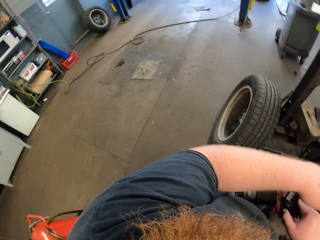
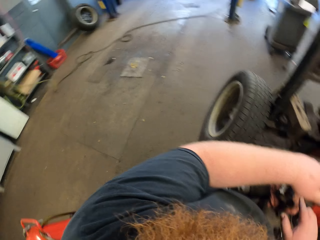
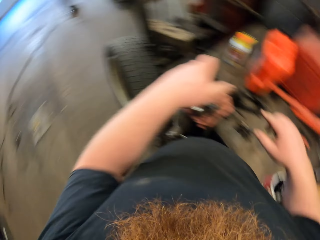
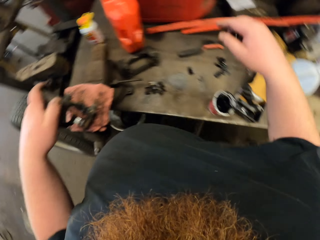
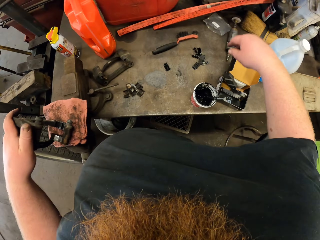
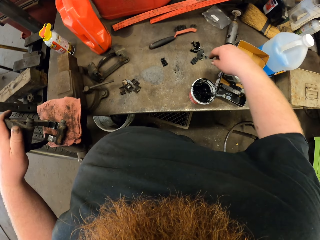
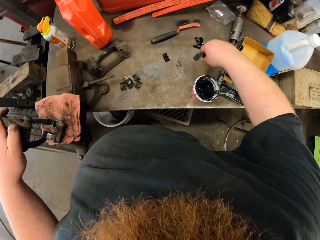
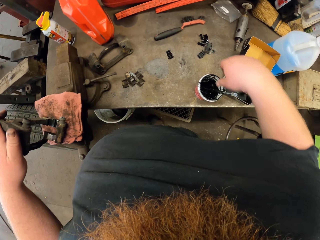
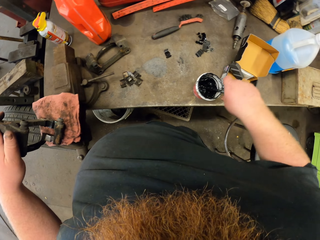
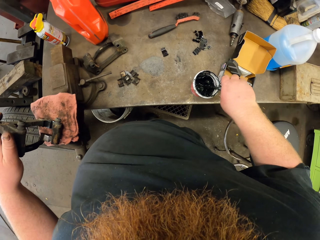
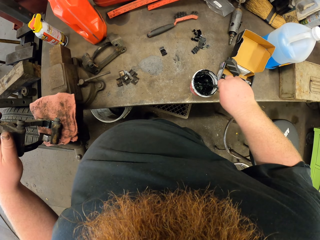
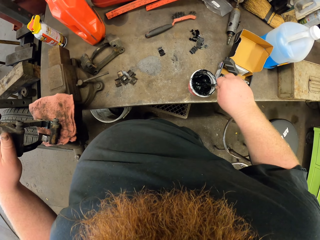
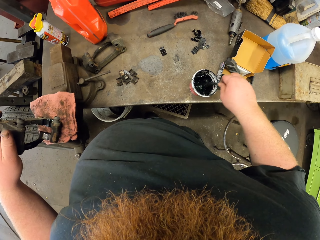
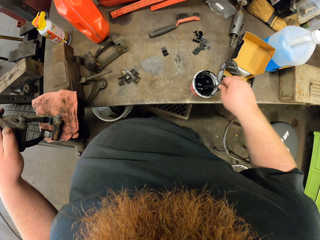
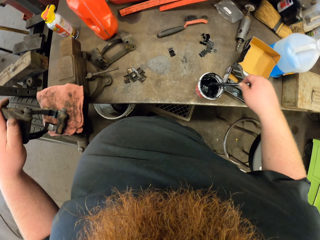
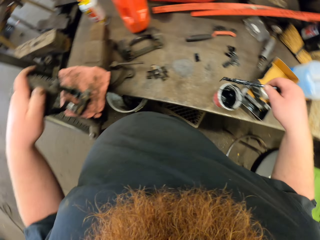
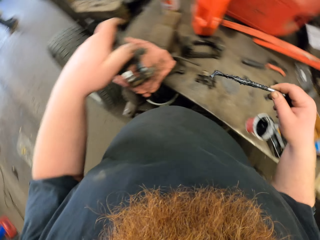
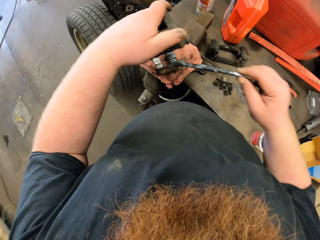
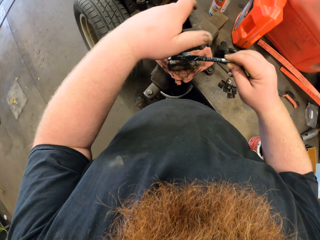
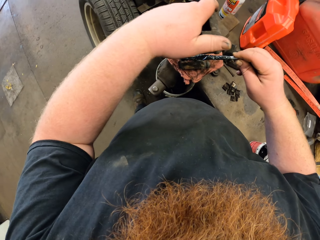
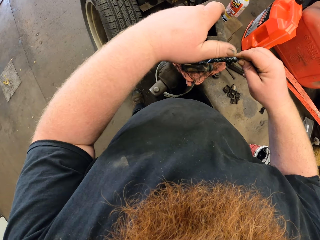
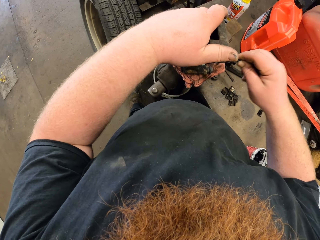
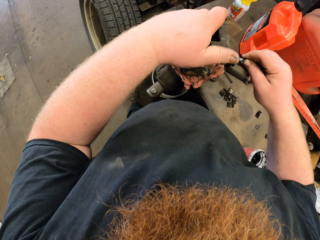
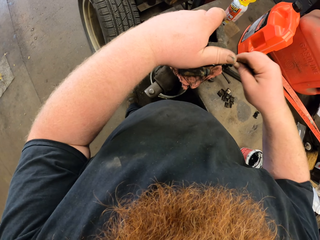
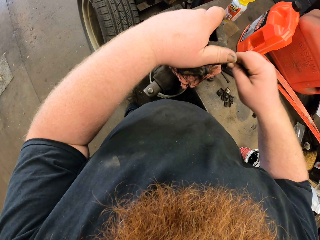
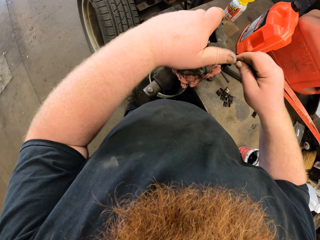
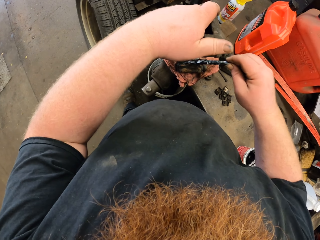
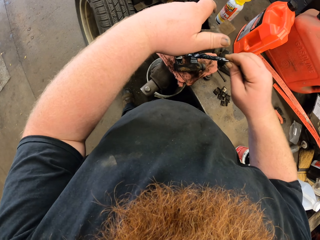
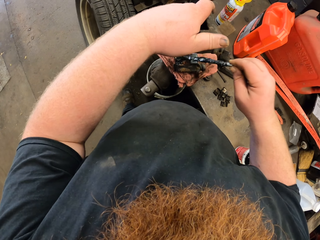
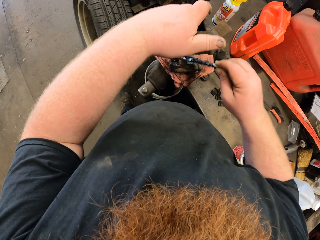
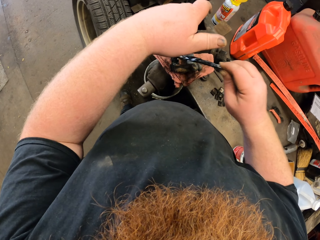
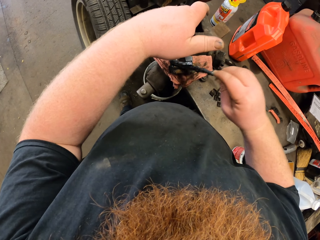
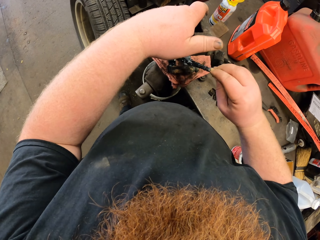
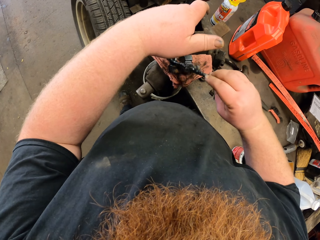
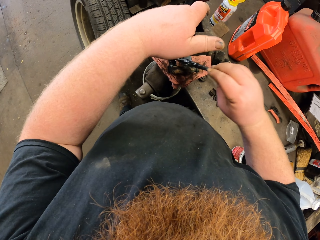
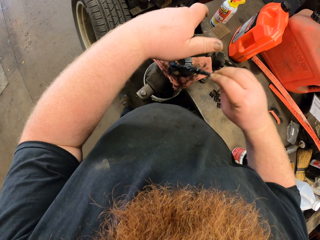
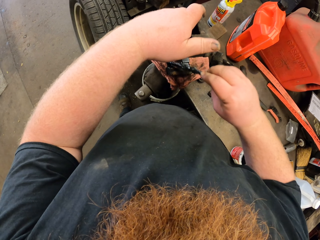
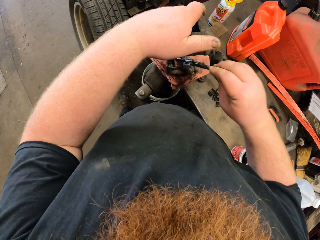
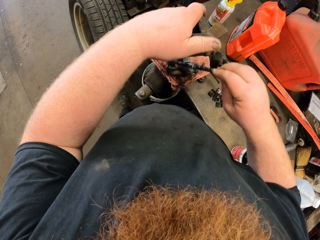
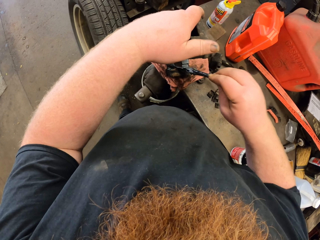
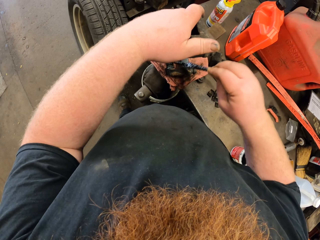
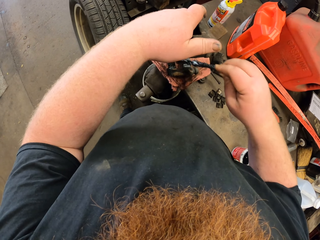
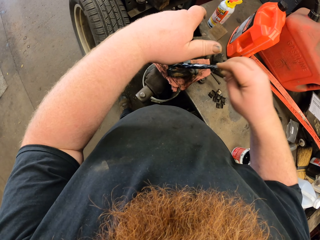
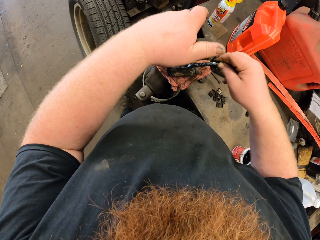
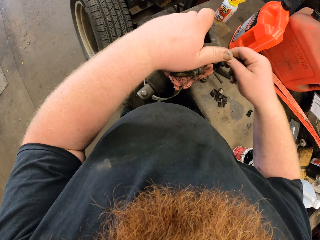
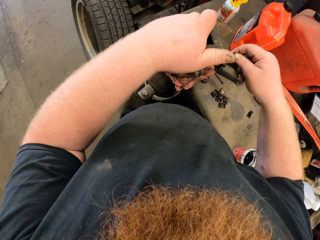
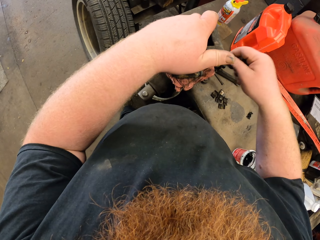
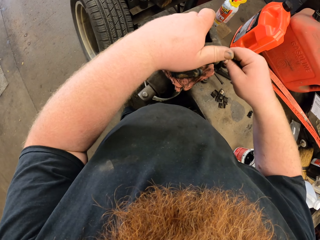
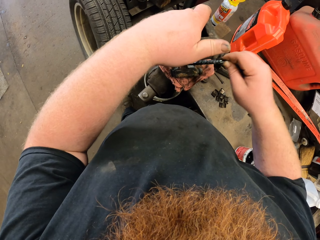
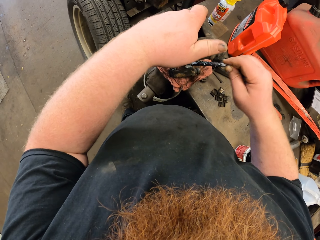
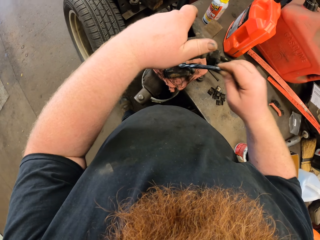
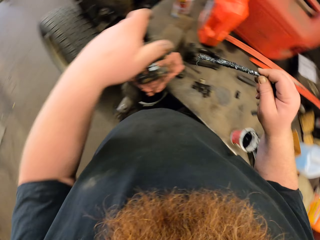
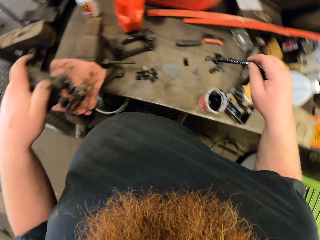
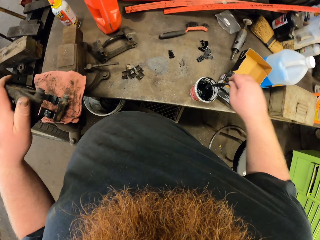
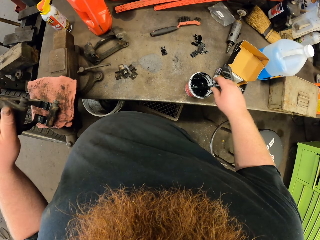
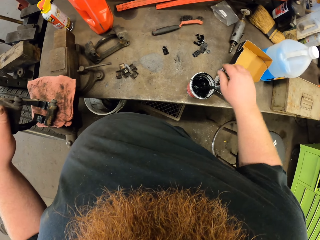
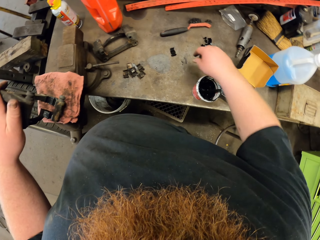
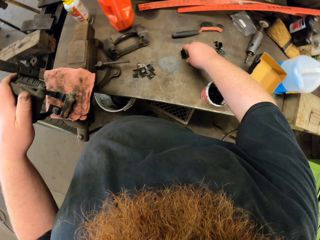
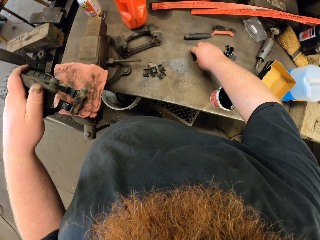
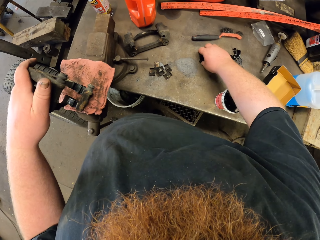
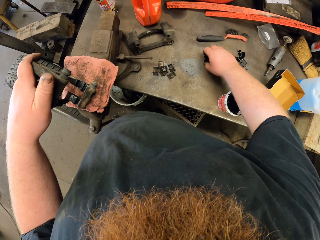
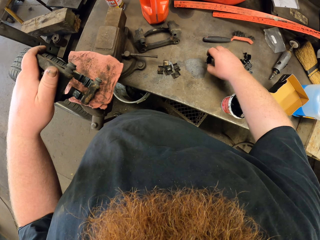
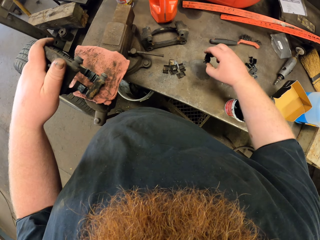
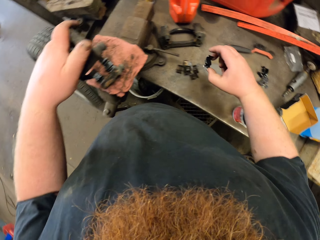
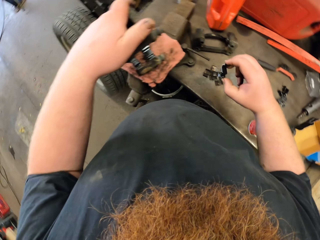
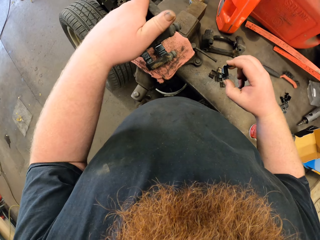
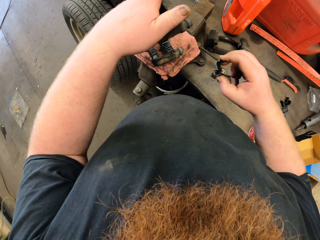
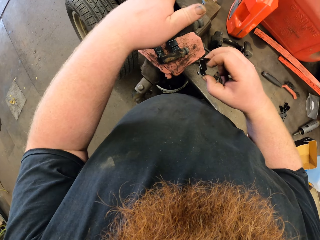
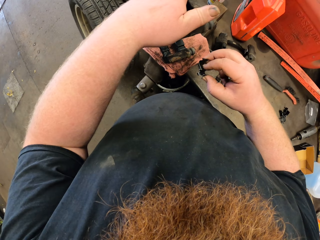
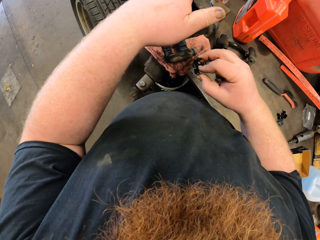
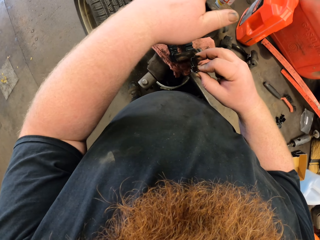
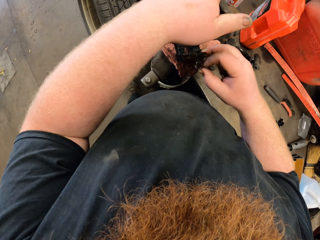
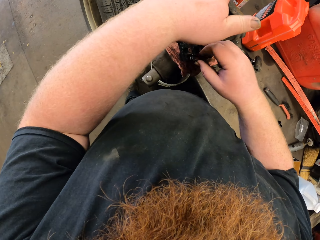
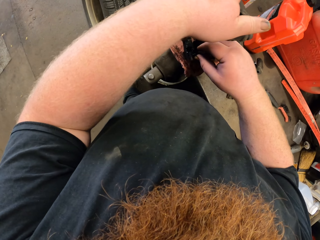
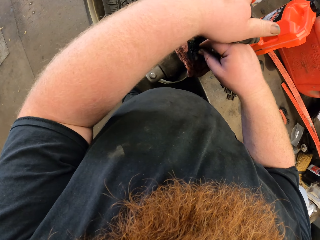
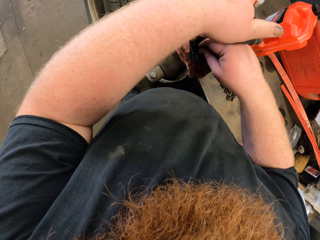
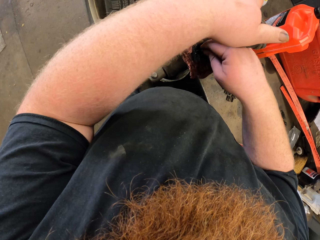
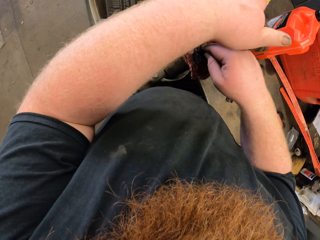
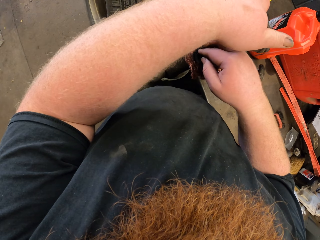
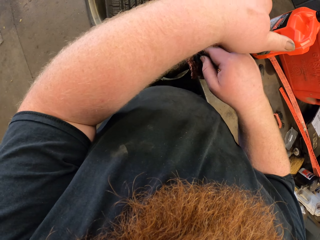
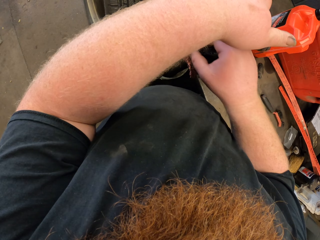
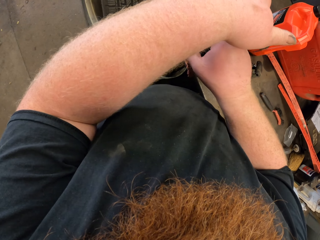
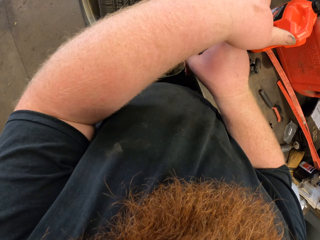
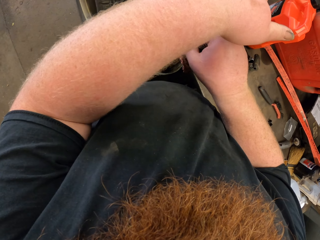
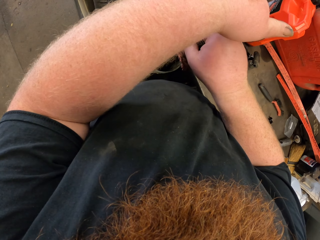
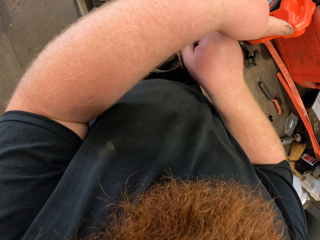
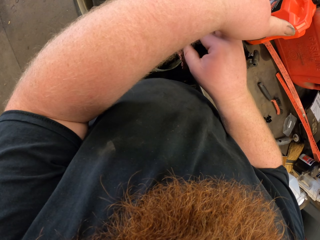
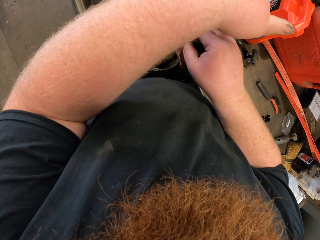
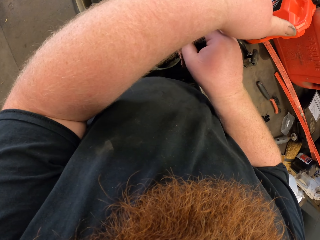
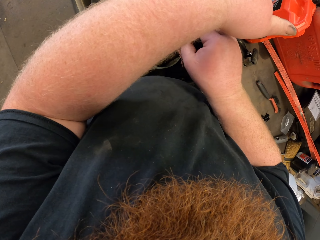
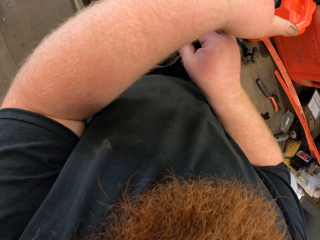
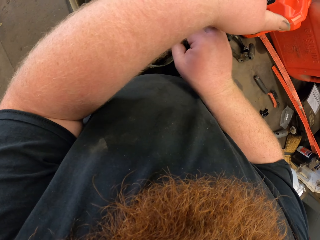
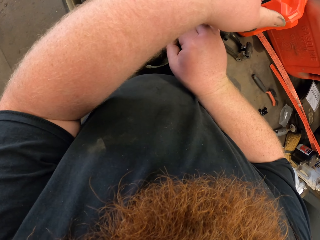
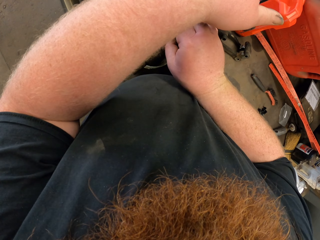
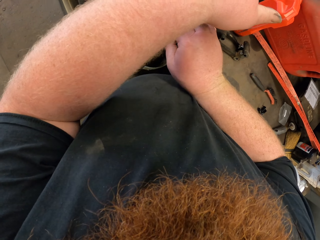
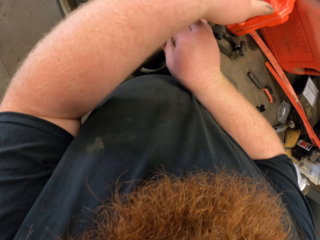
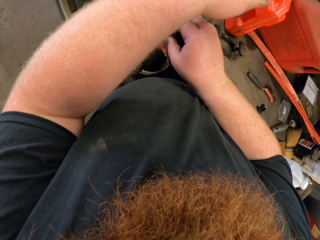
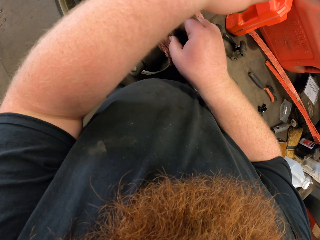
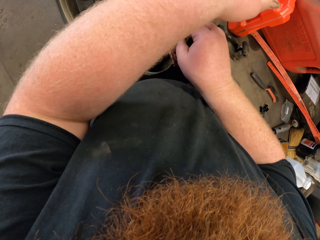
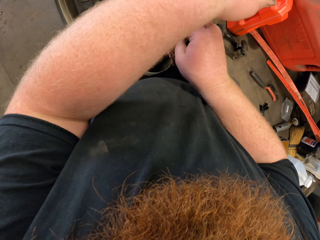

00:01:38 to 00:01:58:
The camera wearer looks around and moves their hand. They pick the brush from the paint. They dip the brush in something. They paint the metal. They dip the brush in the paint. They pick a piece of metal from the counter. They put the piece of metal on the big metal. They fix something on something.

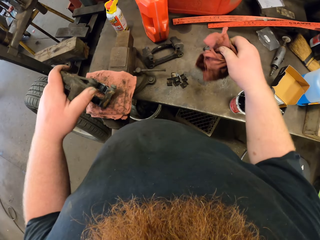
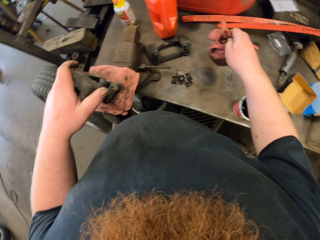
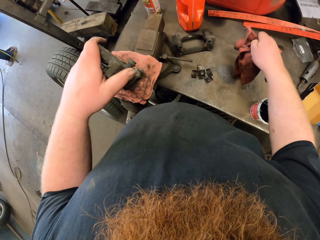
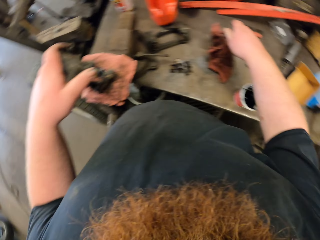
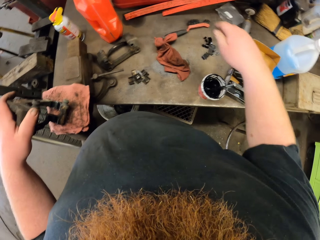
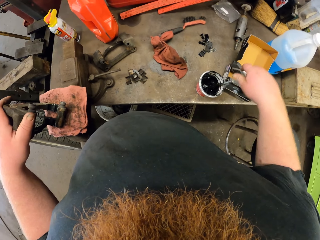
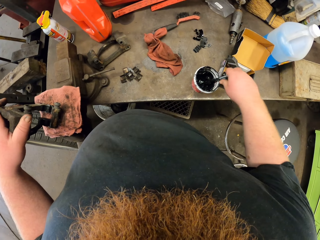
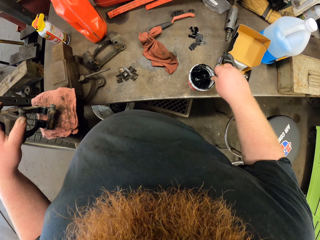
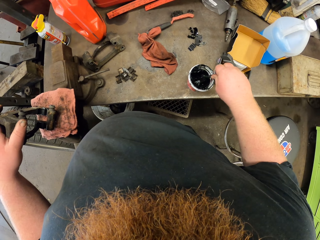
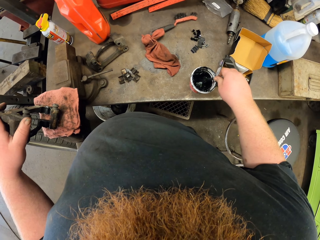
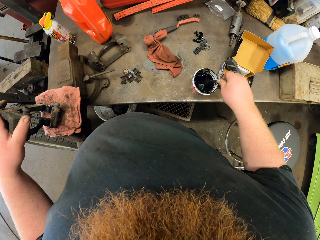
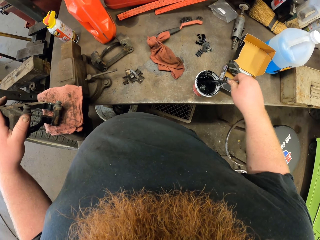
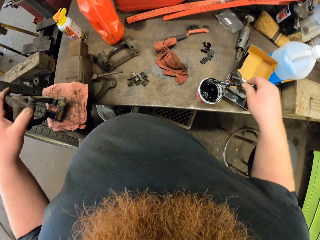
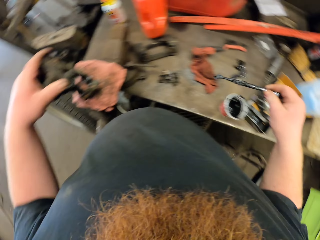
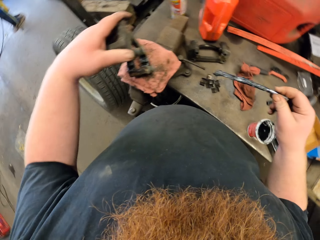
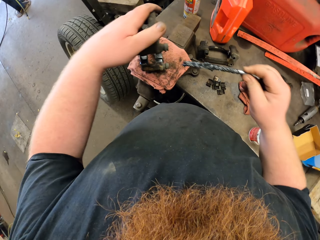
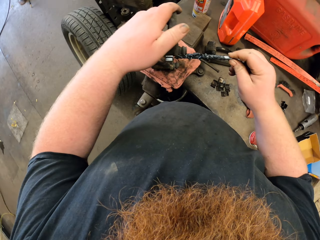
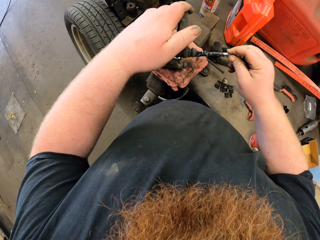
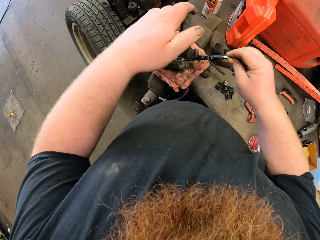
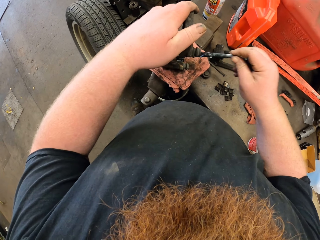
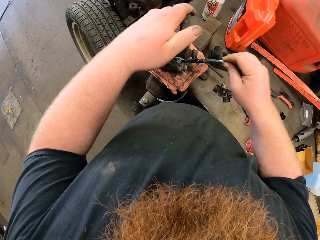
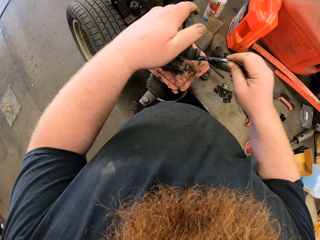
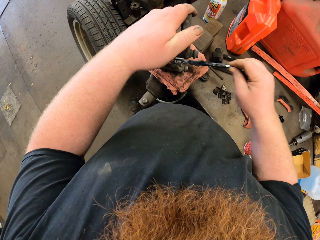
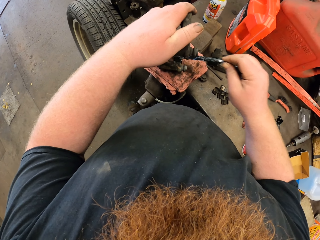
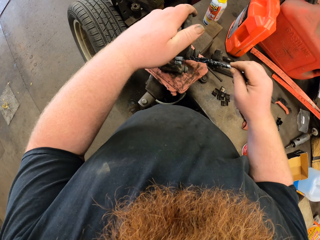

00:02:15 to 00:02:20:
The camera wearer puts the metal on the counter. They drop the piece of cloth on the counter. They pick the brush from the paint. They dip the brush in something. They paint the metal.
